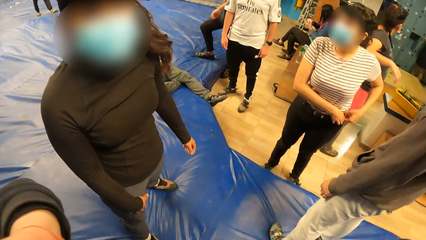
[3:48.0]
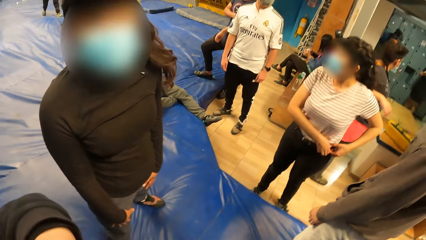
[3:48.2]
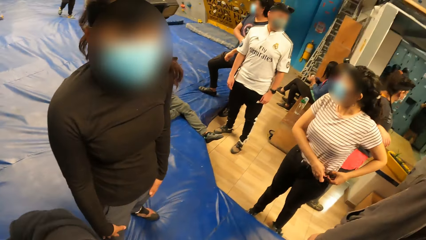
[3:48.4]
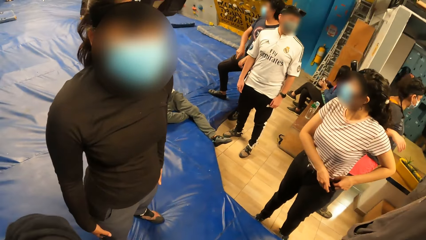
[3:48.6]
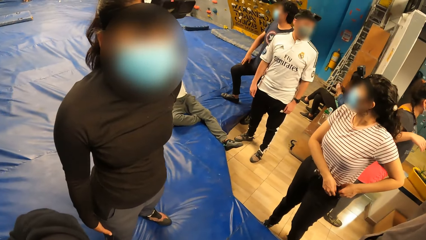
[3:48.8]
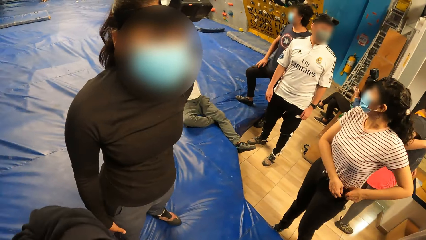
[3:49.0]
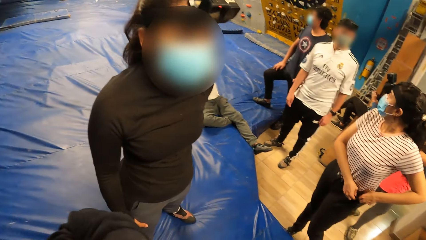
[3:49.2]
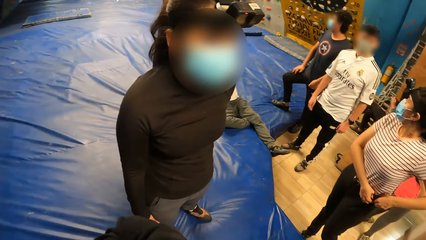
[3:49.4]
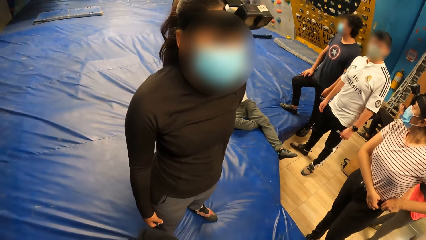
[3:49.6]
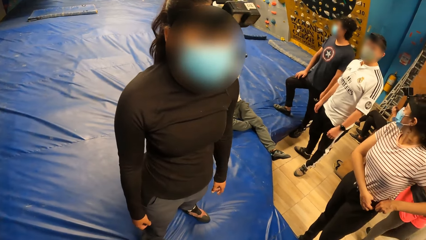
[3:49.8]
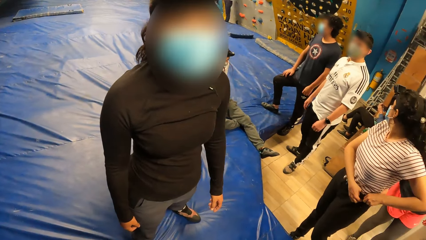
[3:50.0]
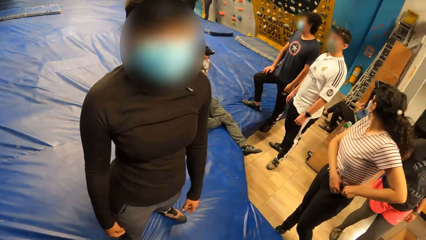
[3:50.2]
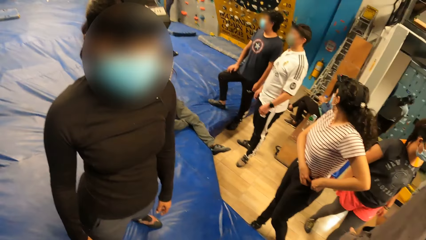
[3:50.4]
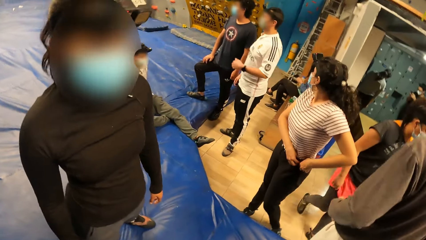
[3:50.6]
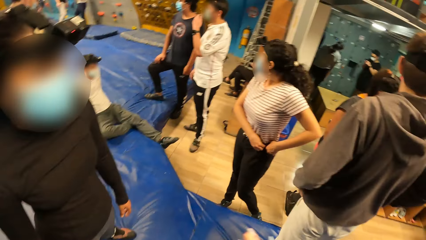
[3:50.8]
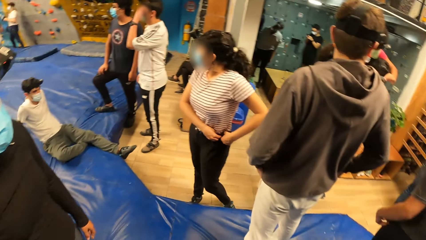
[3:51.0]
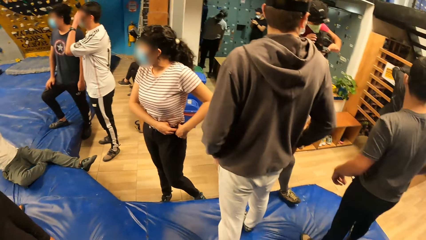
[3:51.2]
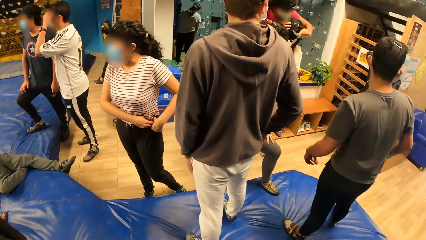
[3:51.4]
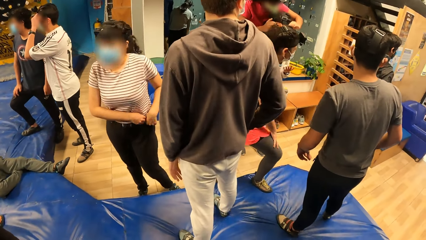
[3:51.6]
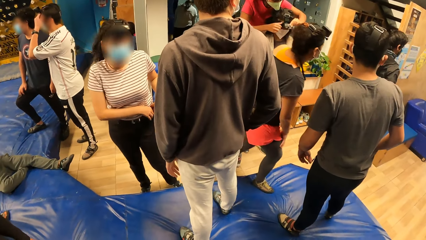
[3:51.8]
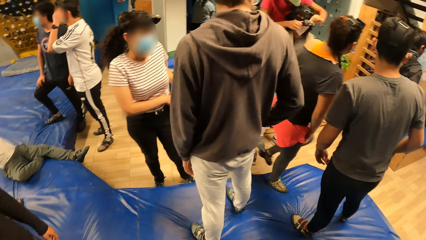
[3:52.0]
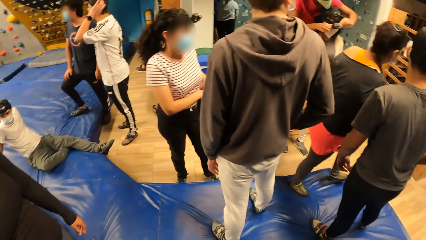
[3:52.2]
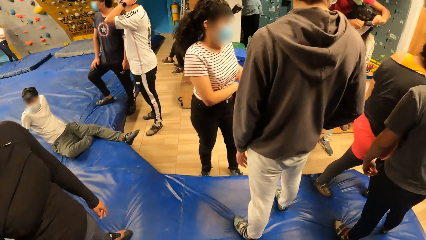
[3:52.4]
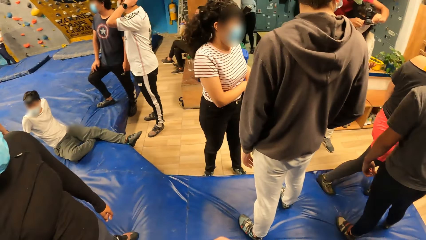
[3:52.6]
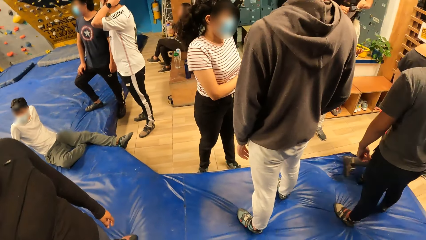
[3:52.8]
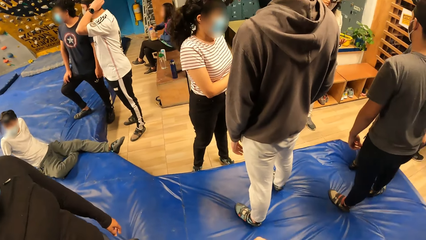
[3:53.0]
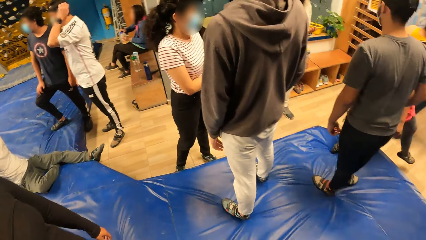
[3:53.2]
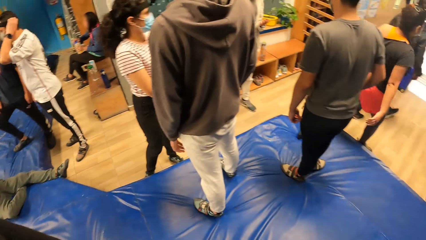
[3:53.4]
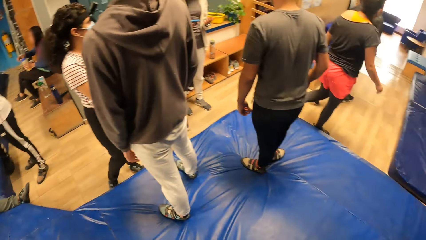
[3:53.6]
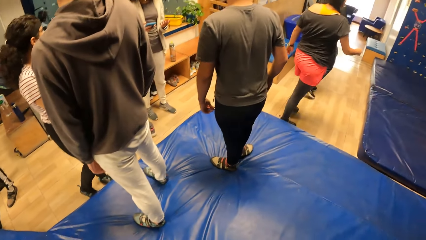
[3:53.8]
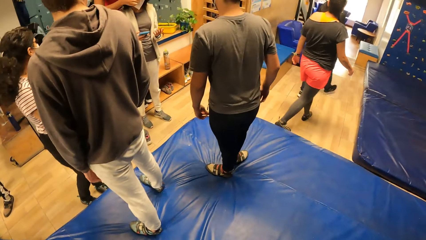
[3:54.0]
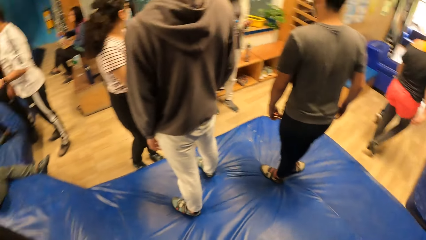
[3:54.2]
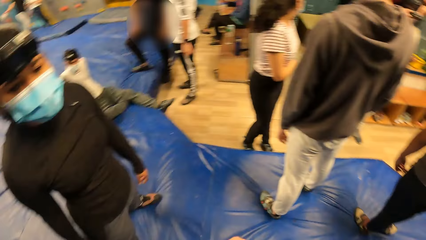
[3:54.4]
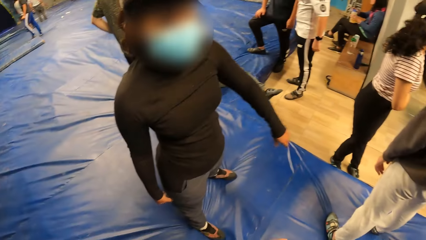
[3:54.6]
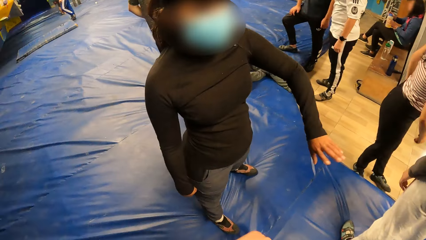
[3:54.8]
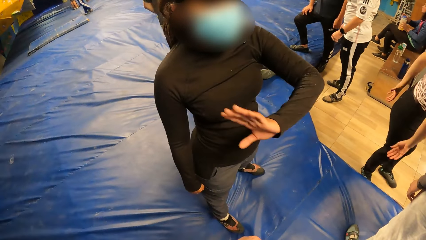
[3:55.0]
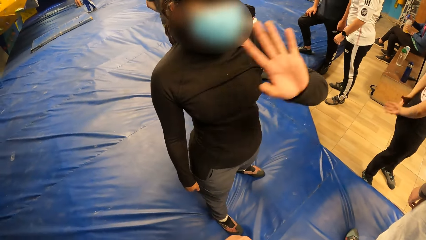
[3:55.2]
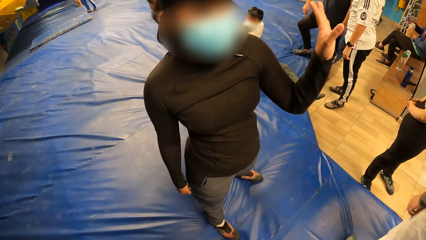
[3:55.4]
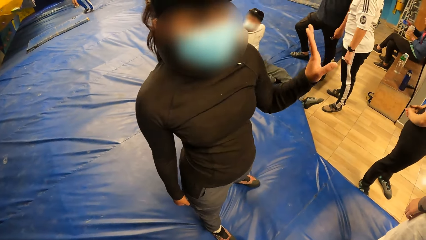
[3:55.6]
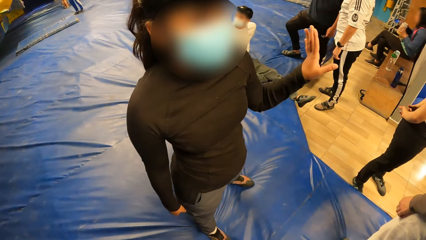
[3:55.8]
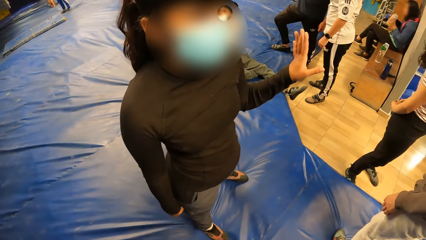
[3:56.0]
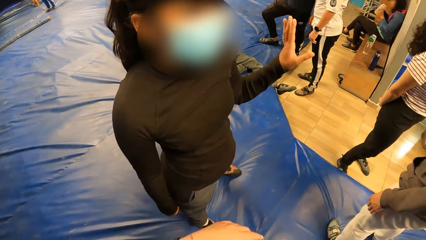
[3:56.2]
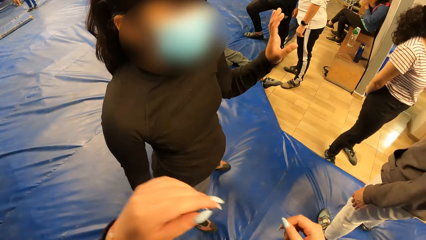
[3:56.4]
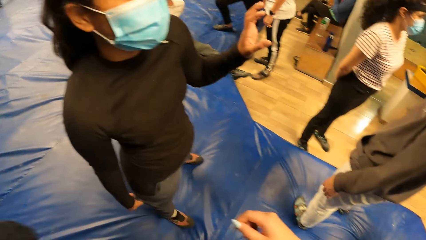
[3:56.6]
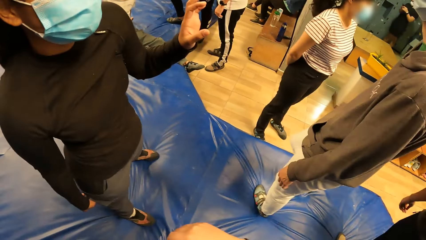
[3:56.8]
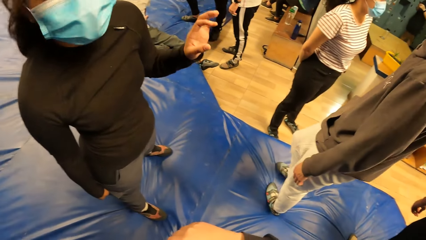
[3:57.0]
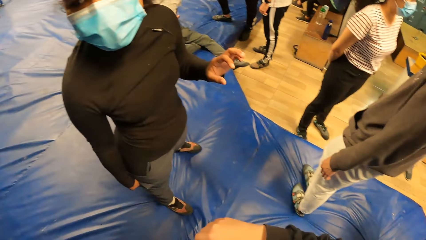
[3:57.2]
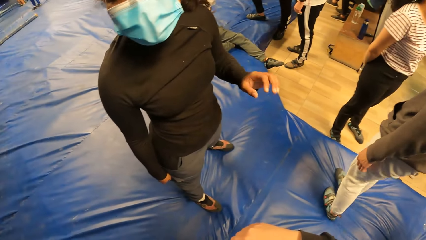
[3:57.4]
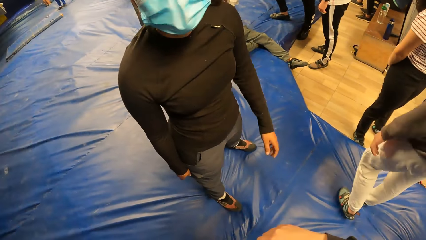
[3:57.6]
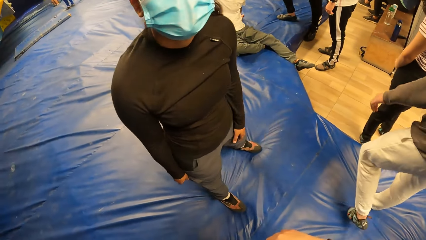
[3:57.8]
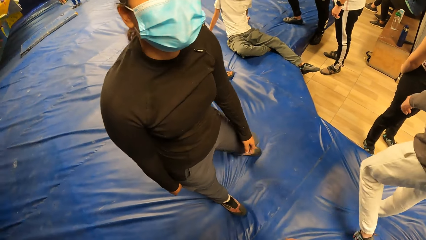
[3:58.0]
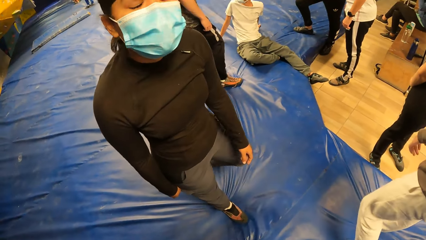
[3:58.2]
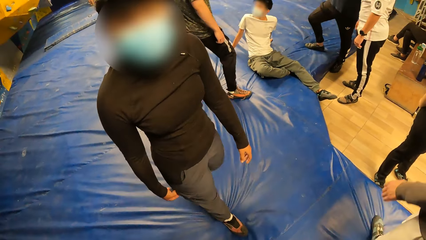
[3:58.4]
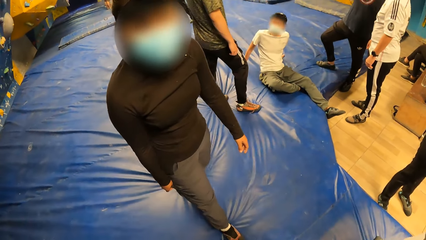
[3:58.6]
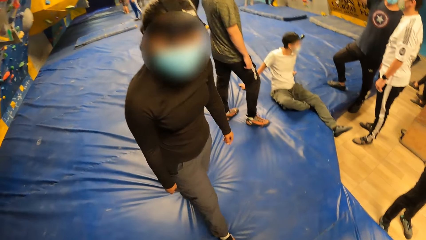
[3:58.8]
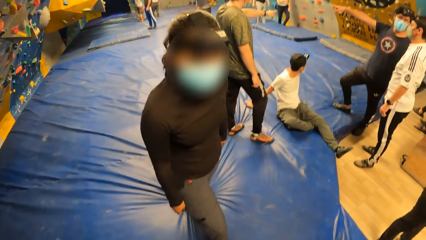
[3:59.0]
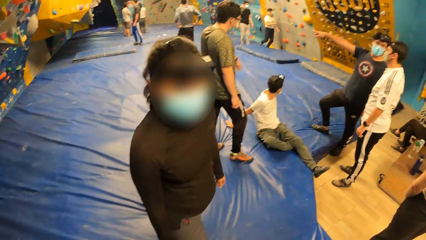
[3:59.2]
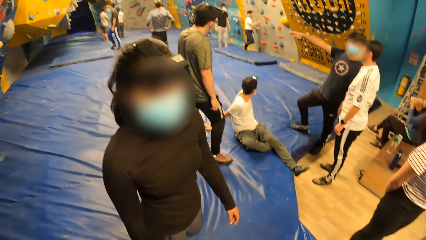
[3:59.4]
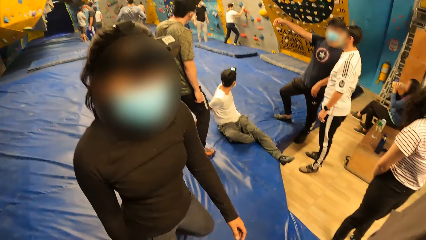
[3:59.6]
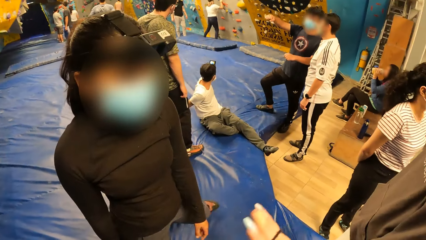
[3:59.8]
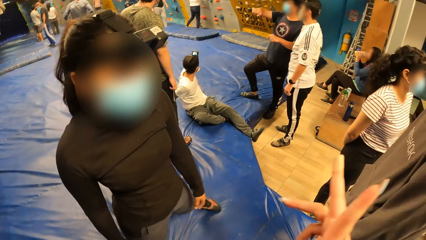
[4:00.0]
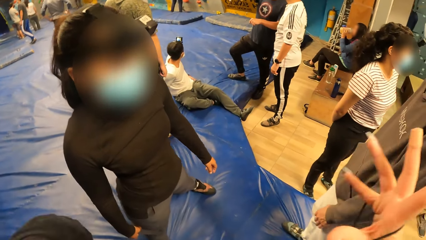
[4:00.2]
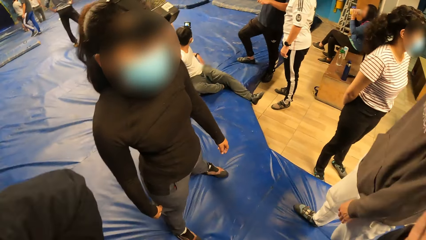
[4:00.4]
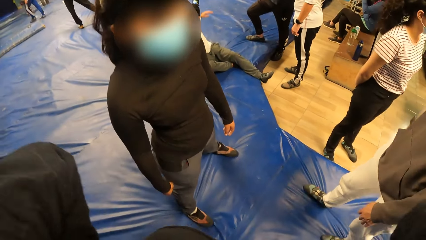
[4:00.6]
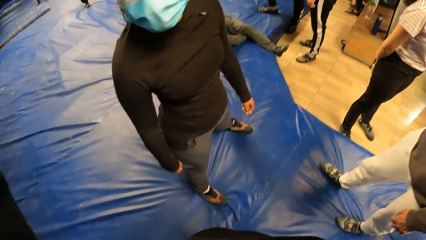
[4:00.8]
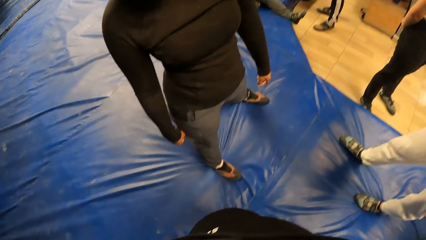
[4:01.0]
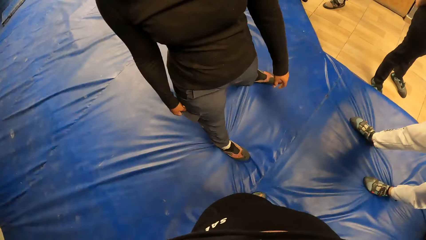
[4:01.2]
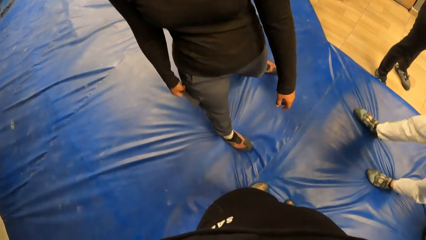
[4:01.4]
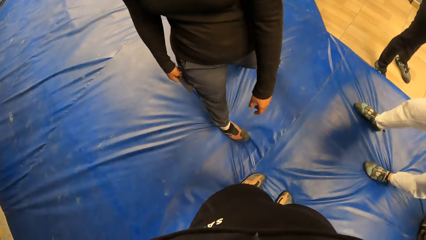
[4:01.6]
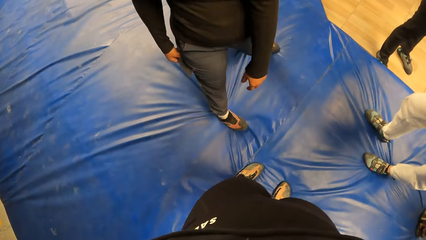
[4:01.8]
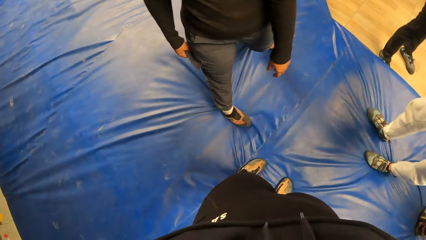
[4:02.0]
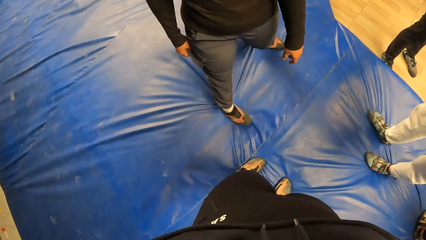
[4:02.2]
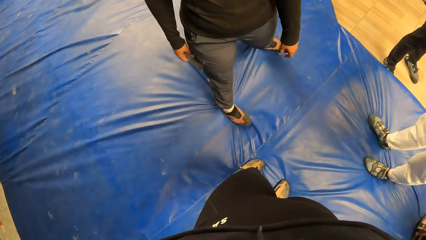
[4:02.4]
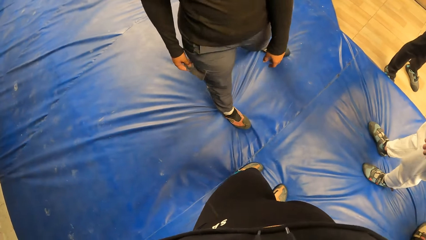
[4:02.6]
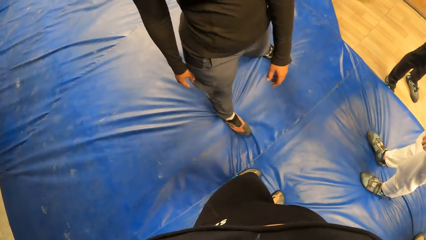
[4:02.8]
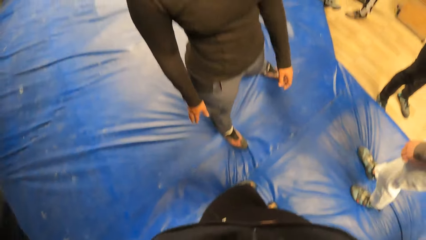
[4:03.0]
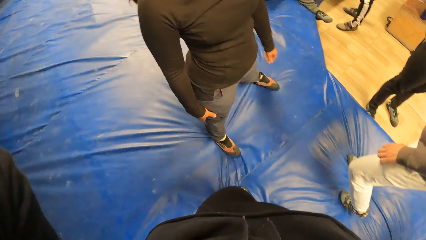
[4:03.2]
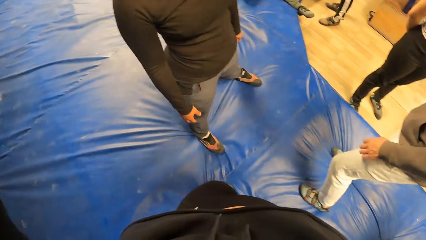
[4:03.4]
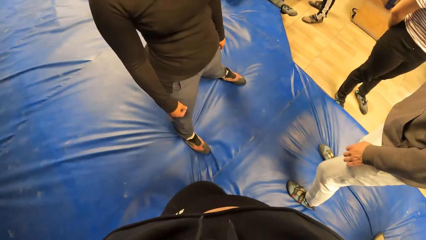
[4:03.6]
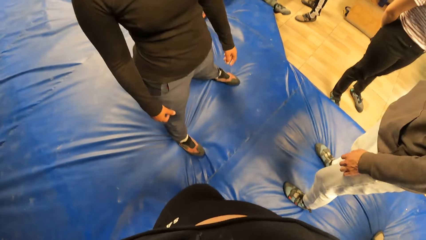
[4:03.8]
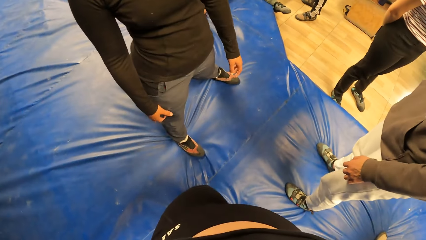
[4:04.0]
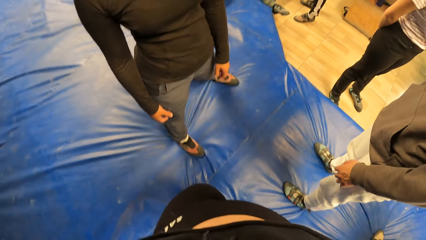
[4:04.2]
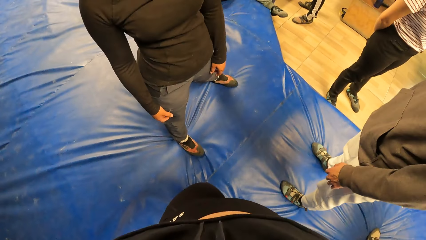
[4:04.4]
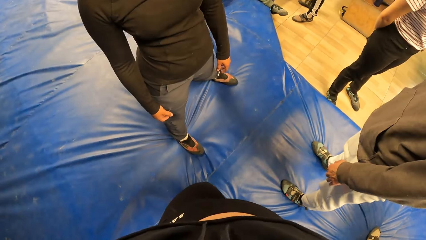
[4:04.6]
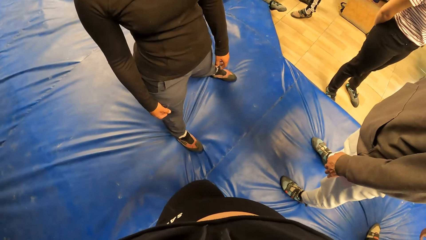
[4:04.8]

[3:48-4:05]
The camera wearer interacts with a lady. A woman adjusts a camera on the head of another woman. The camera wearer looks around. She interacts with the lady. She ties her hair.
